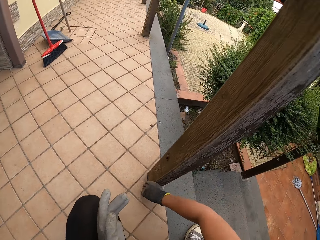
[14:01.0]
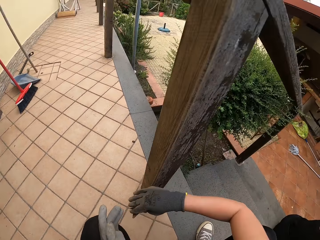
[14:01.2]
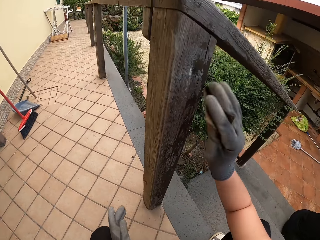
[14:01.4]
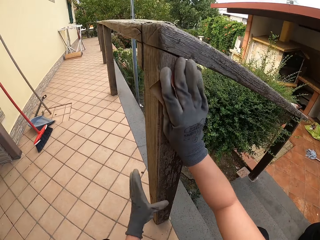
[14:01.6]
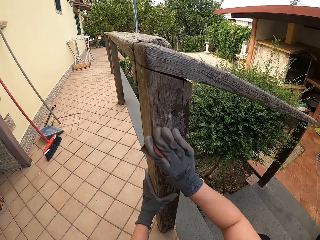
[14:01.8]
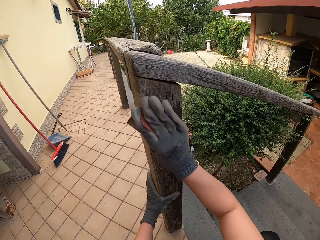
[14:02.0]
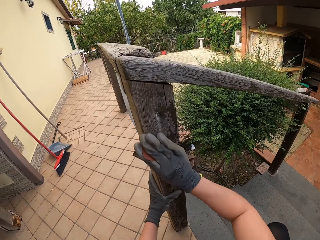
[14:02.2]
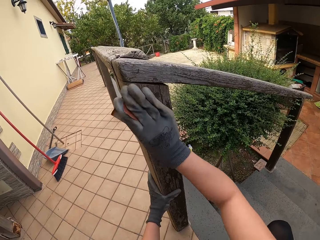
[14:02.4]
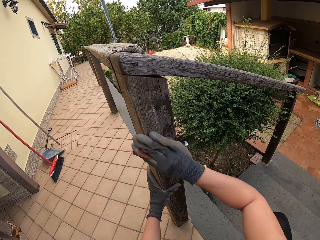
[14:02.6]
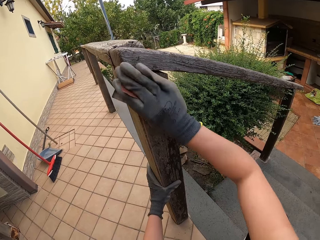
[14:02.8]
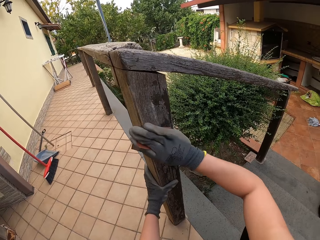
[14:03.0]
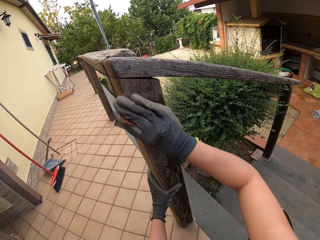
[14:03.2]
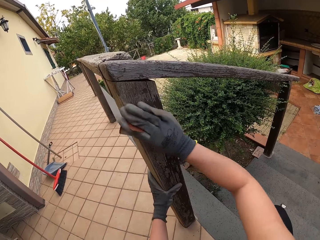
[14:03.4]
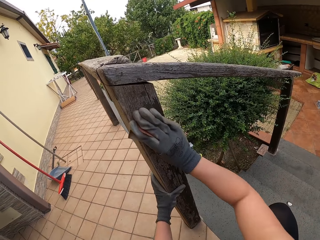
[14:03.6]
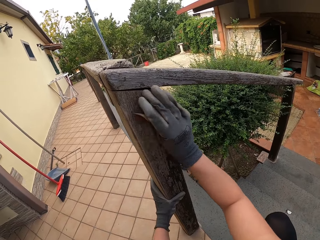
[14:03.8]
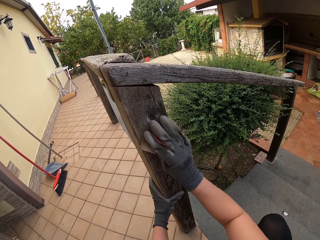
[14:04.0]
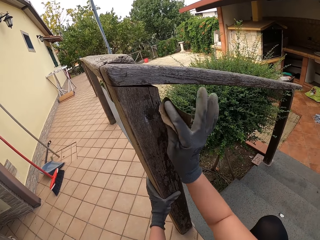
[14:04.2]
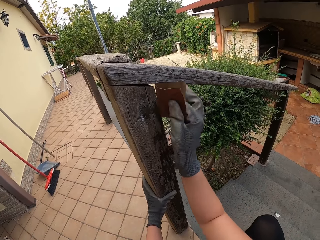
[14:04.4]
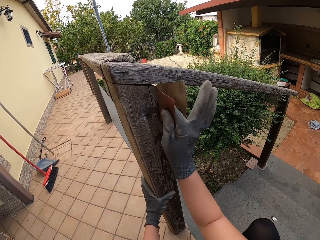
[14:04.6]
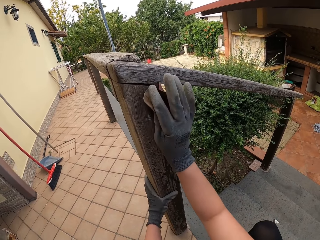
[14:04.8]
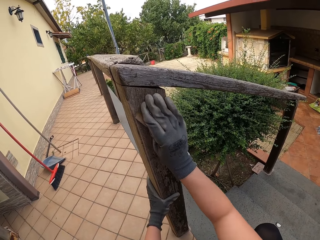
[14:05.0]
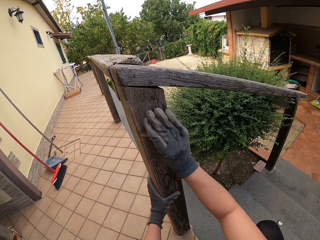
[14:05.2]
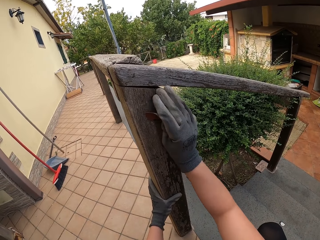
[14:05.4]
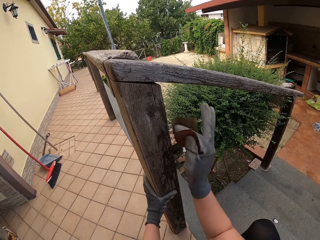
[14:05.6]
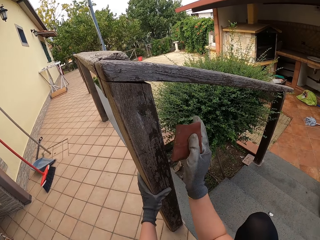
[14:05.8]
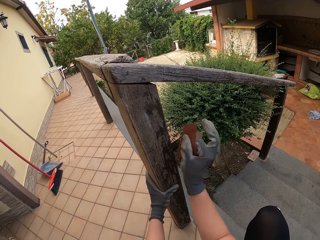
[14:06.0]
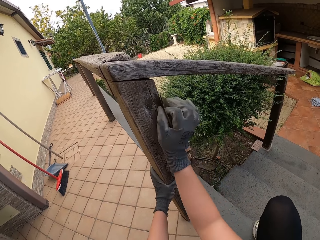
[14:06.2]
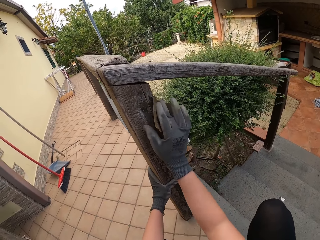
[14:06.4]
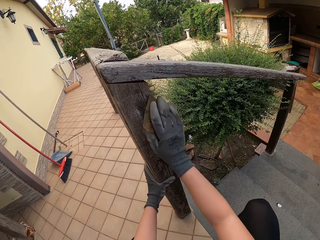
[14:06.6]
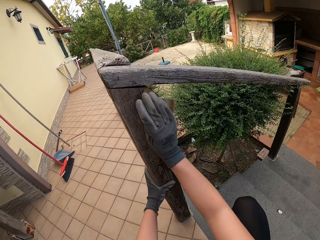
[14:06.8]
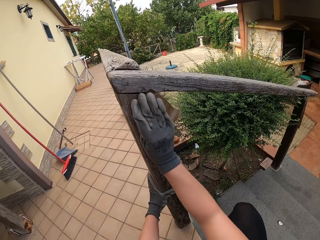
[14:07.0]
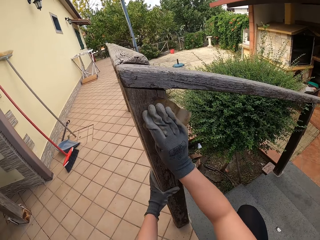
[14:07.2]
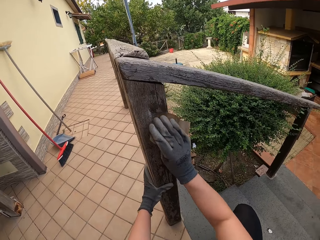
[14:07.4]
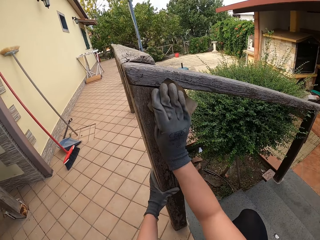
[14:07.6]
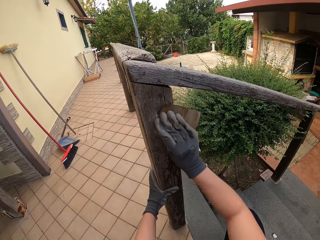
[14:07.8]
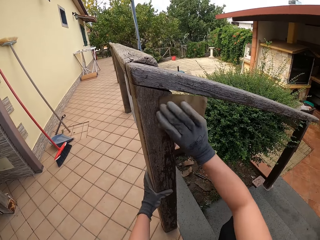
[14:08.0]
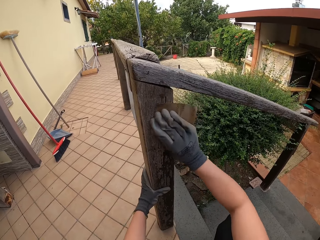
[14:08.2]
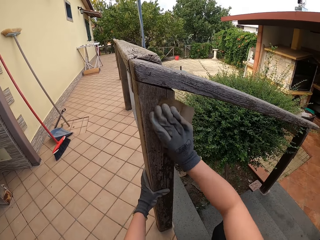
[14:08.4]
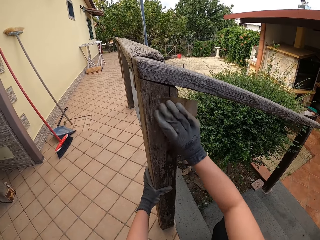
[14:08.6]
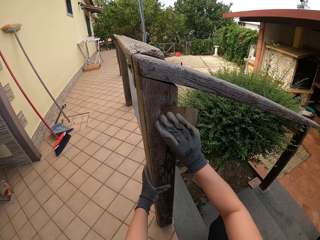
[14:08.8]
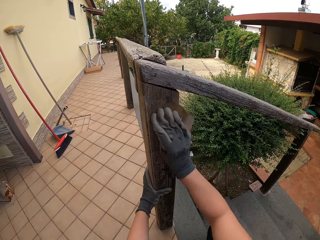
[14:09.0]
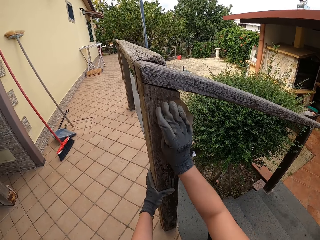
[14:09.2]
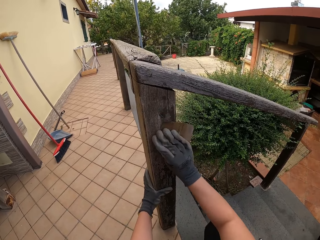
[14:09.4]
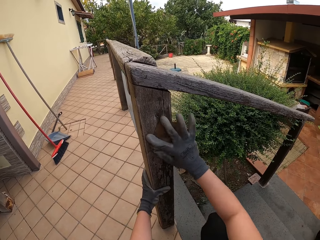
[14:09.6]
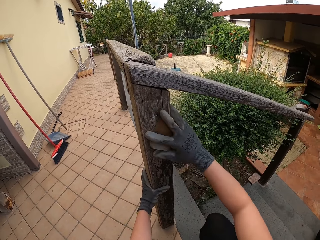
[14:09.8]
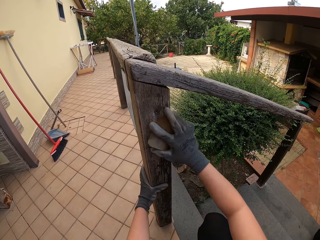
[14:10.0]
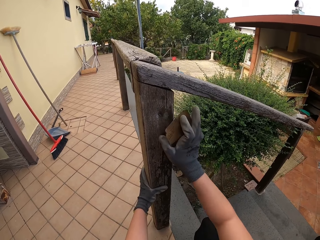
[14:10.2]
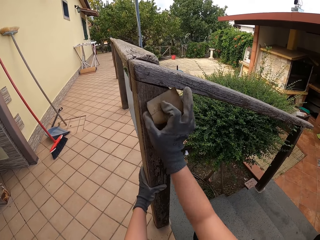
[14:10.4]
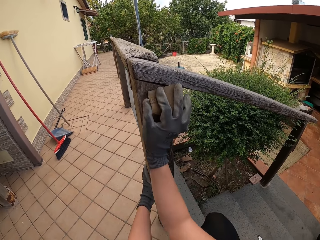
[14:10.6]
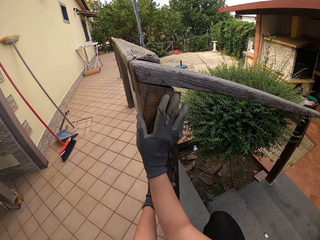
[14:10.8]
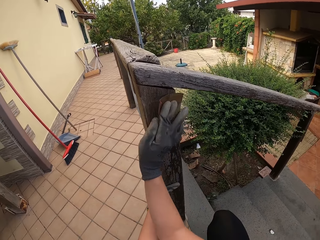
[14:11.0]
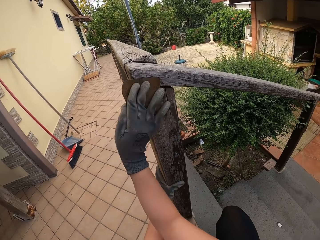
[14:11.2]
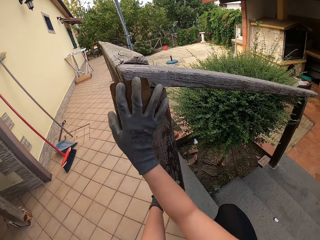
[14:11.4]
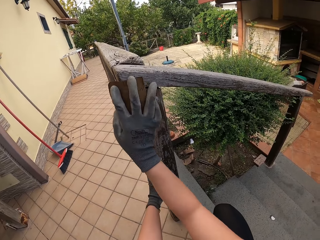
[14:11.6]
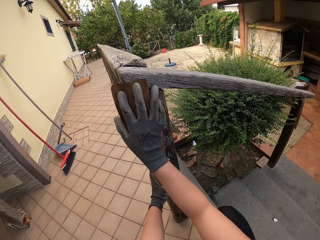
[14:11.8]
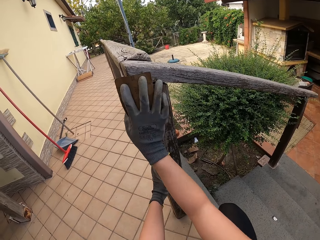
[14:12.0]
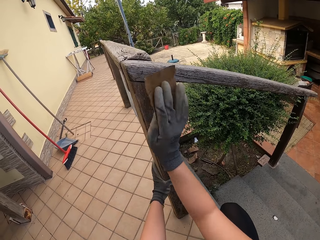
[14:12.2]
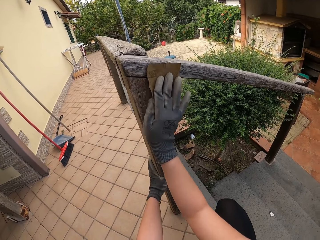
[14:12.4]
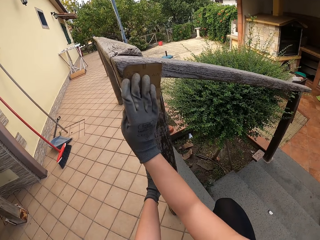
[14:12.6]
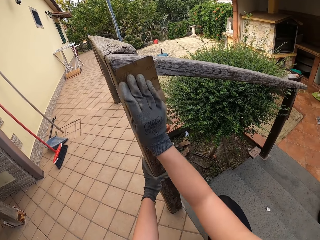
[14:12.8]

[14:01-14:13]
The camera wearer holds the wooden rail.

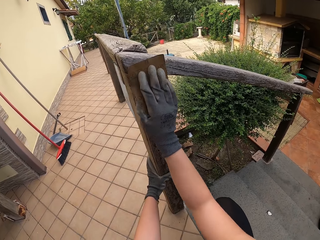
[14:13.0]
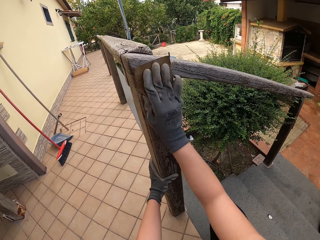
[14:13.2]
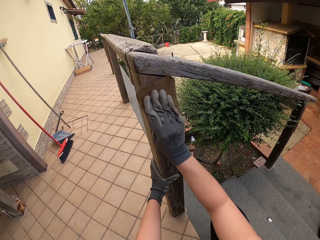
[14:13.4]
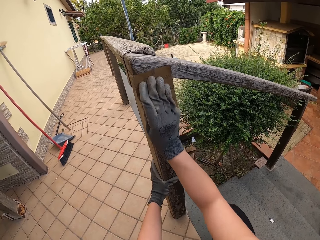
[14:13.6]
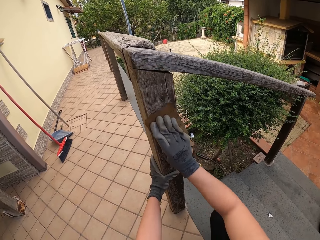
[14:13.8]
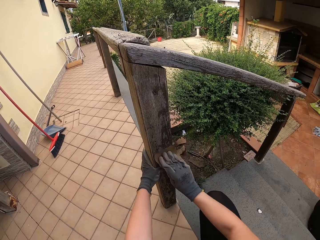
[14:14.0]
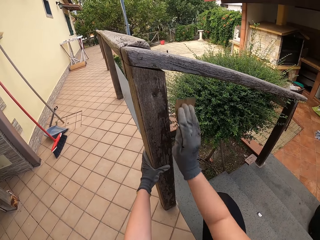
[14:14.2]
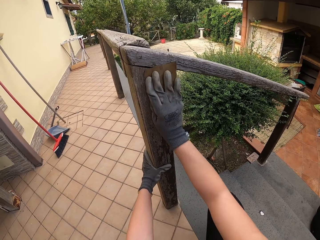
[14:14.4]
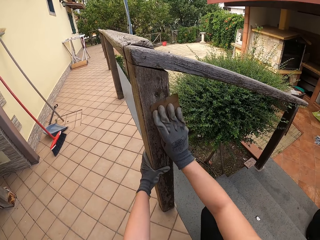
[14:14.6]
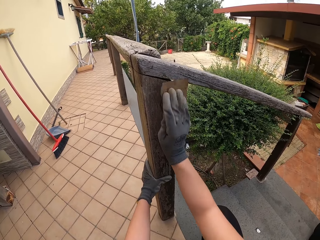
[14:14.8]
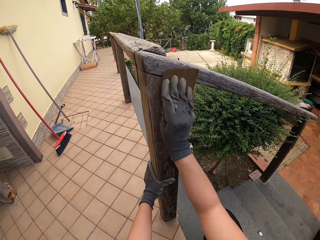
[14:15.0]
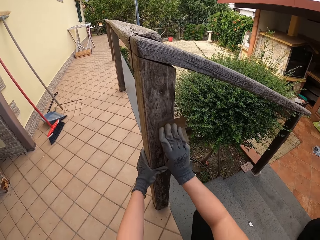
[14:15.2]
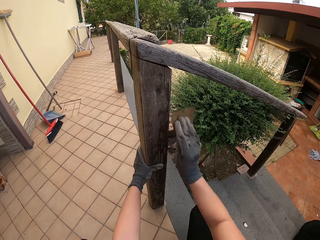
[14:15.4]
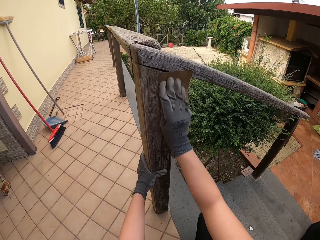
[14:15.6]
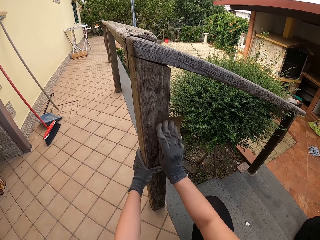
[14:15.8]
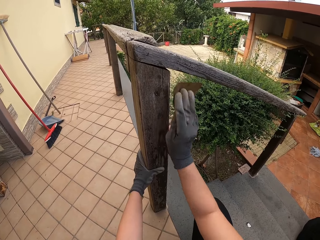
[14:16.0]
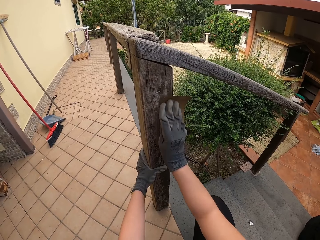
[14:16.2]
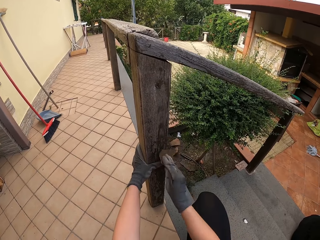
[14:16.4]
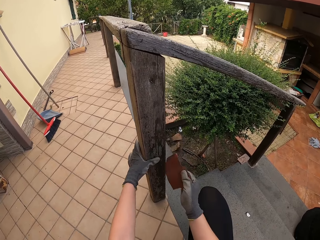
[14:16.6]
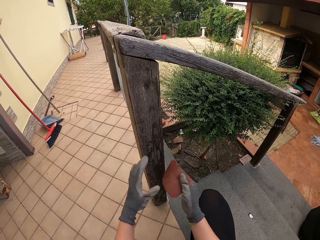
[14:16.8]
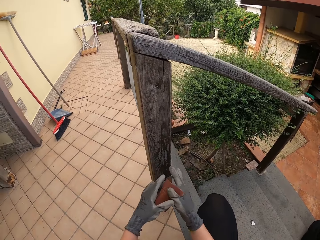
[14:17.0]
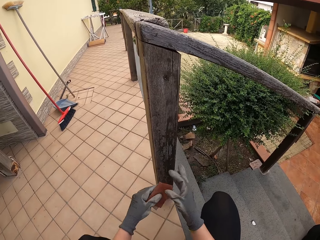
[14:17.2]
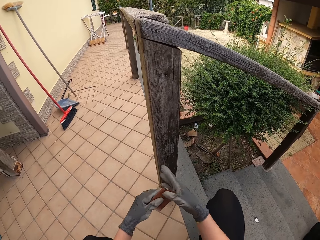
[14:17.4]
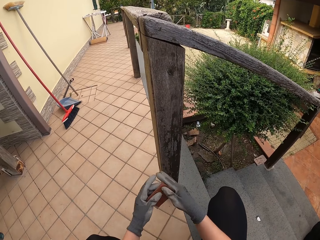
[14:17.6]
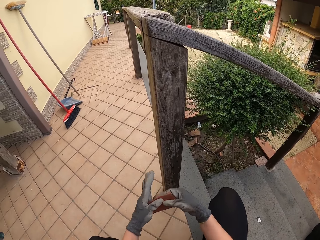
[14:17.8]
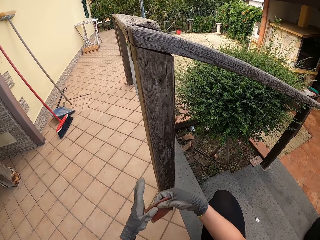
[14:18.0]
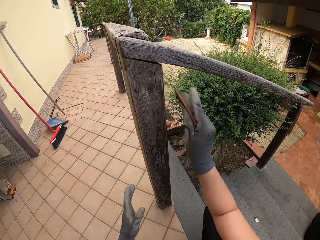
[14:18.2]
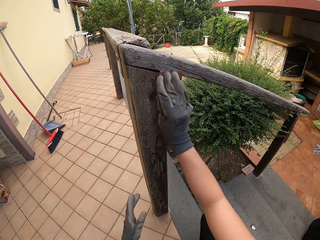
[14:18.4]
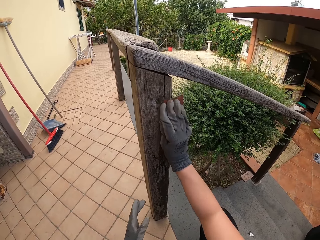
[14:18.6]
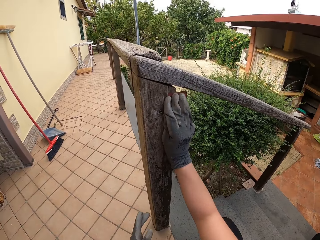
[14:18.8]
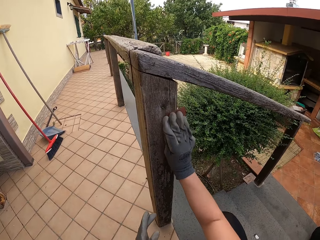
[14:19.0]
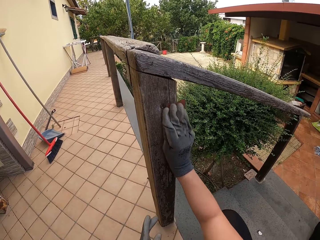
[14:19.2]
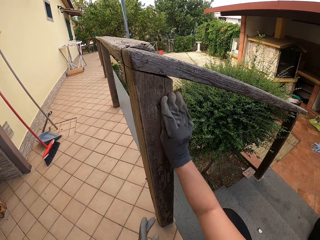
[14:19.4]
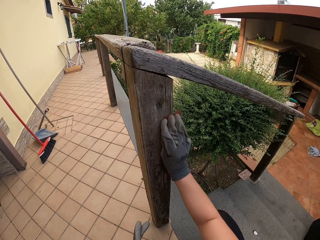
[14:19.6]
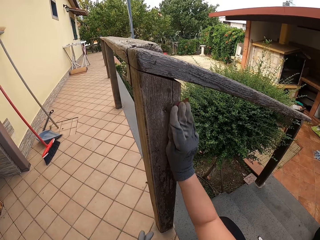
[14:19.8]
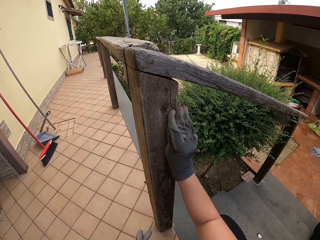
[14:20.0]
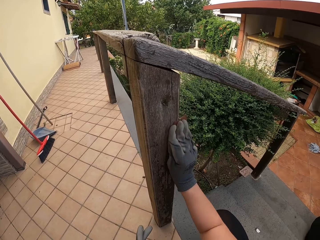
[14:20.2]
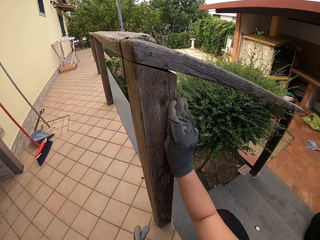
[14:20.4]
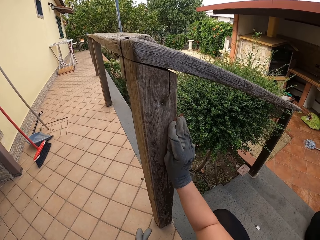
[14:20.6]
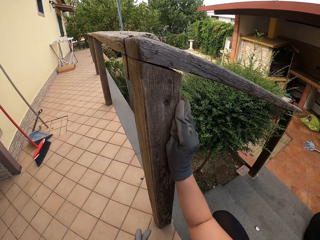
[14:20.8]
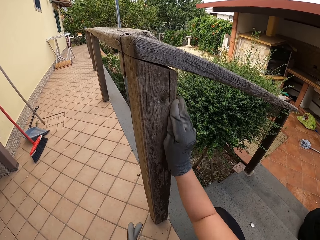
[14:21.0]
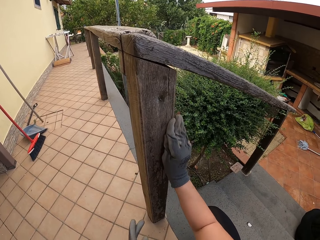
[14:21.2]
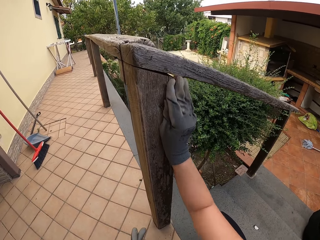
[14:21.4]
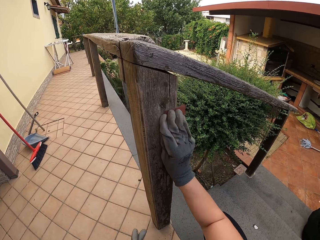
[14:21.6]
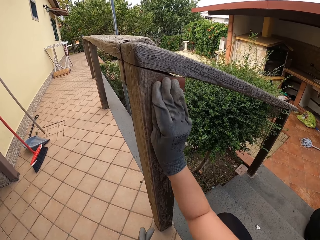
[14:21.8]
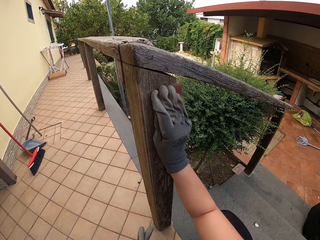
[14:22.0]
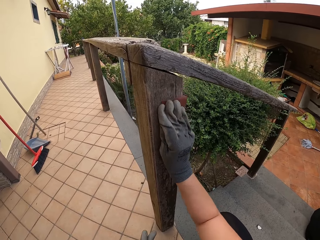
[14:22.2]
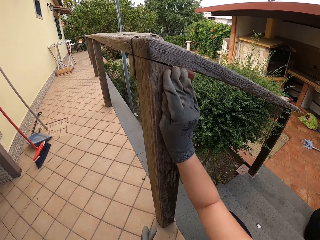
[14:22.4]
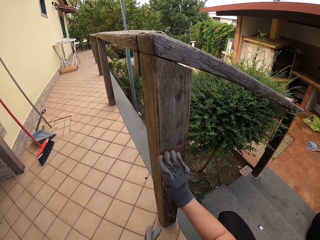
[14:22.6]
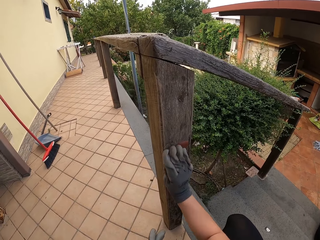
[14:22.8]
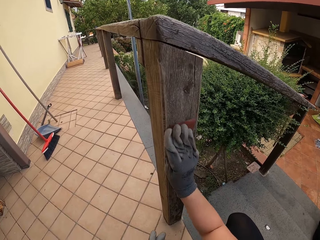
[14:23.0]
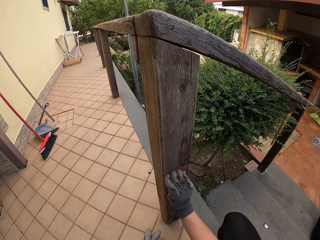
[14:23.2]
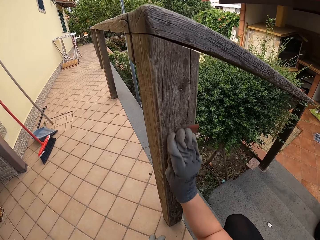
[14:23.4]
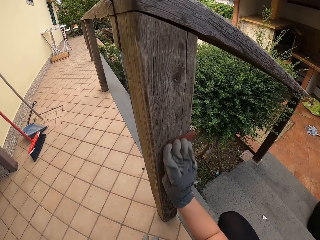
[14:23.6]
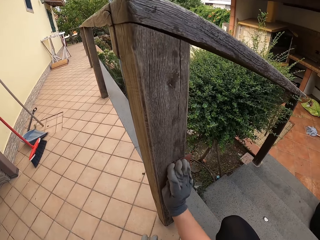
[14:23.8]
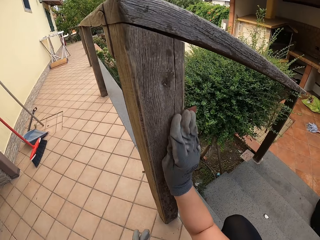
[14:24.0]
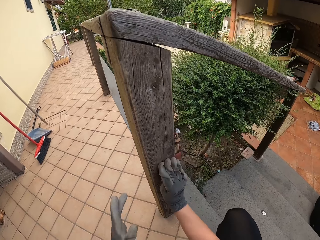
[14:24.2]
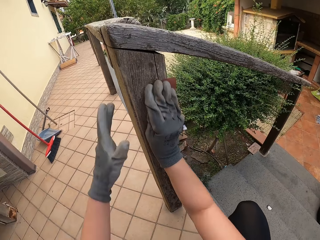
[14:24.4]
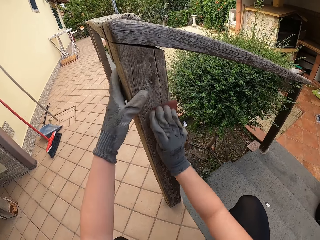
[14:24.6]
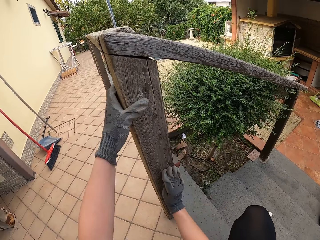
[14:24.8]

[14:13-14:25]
The camera wearer holds the sand paper with the other hand. They position the sand paper on the hand. They hold the sand paper. They scrub the wall string staircase with the sand paper.
